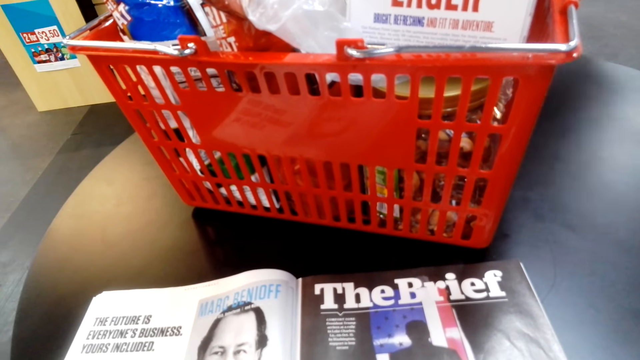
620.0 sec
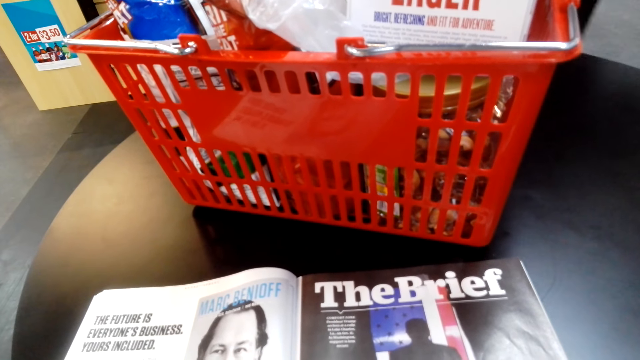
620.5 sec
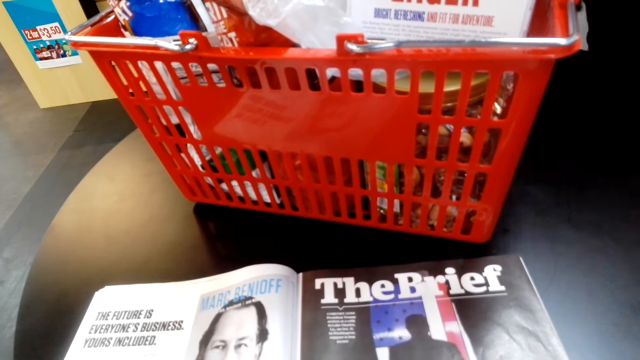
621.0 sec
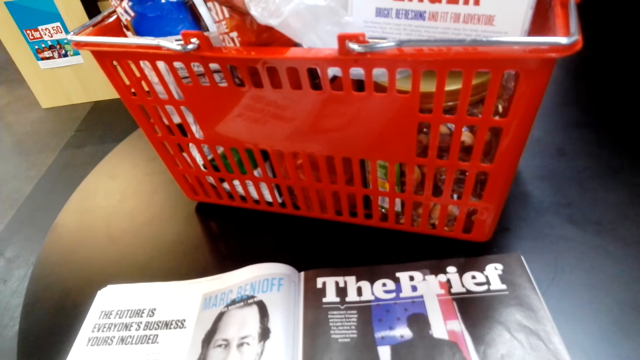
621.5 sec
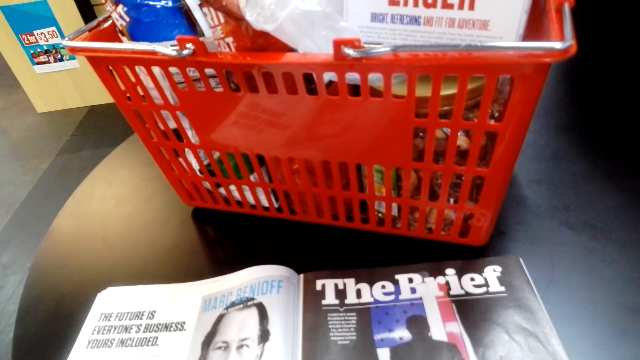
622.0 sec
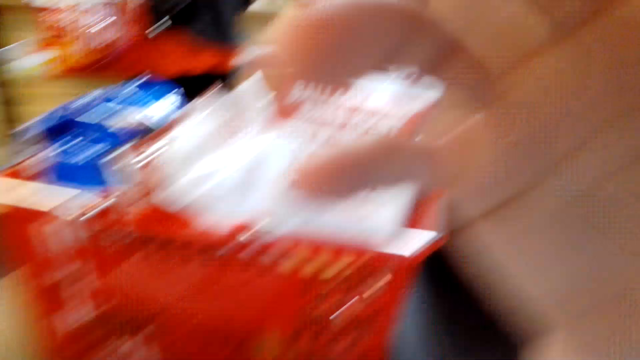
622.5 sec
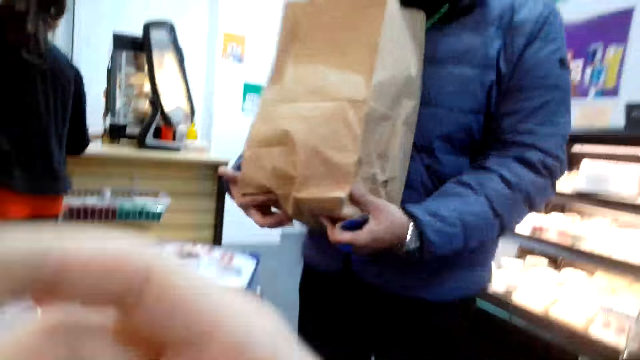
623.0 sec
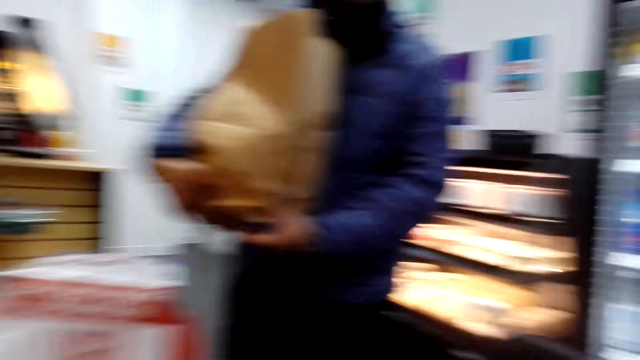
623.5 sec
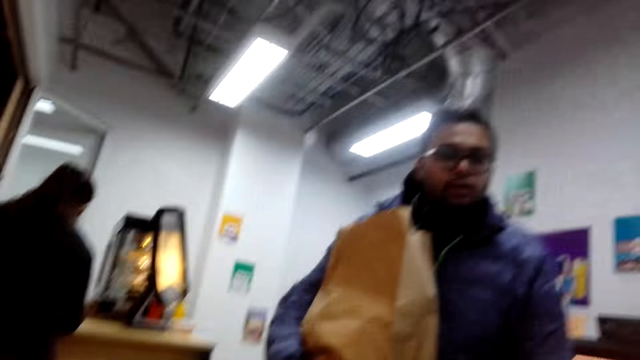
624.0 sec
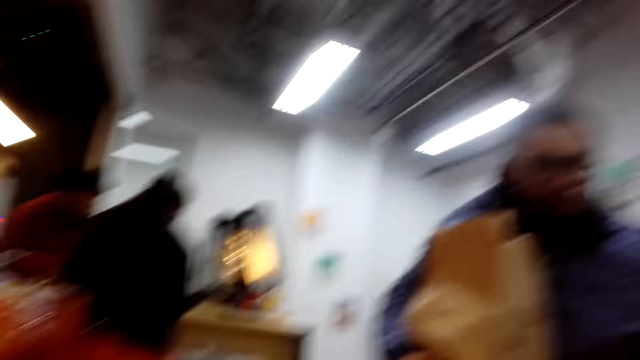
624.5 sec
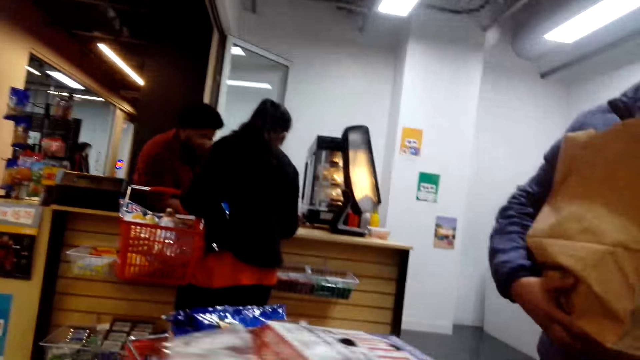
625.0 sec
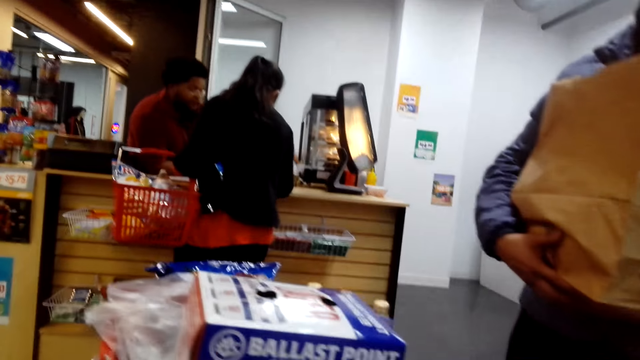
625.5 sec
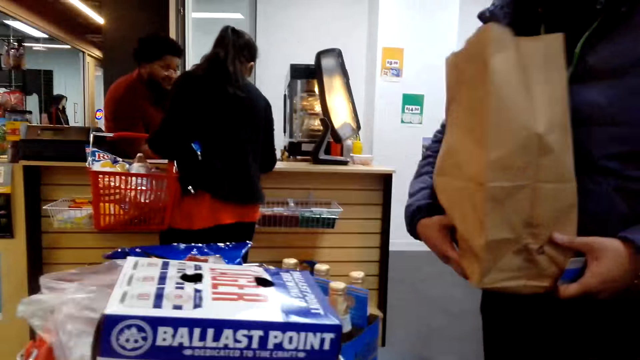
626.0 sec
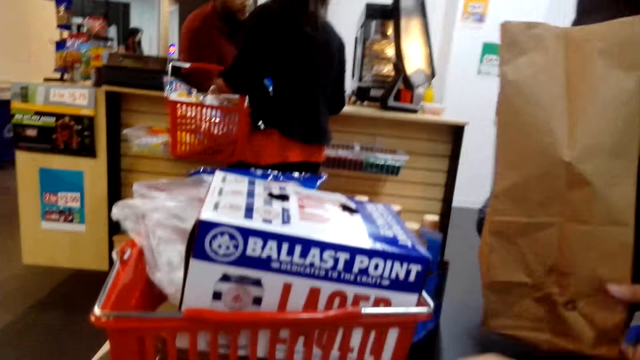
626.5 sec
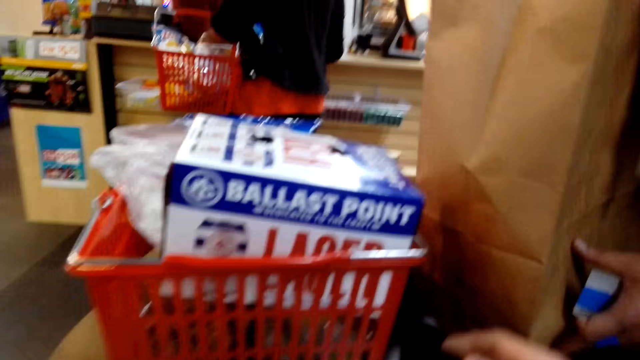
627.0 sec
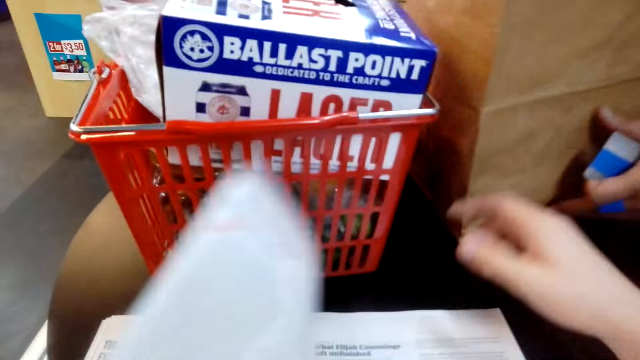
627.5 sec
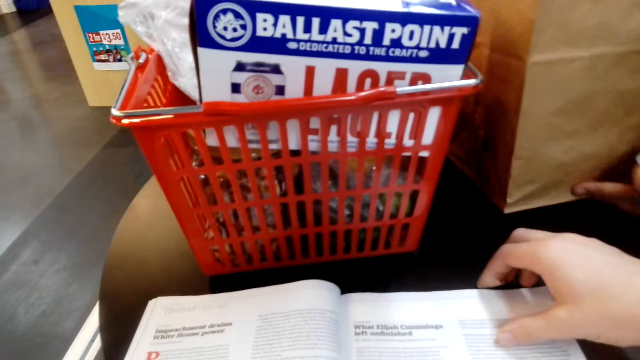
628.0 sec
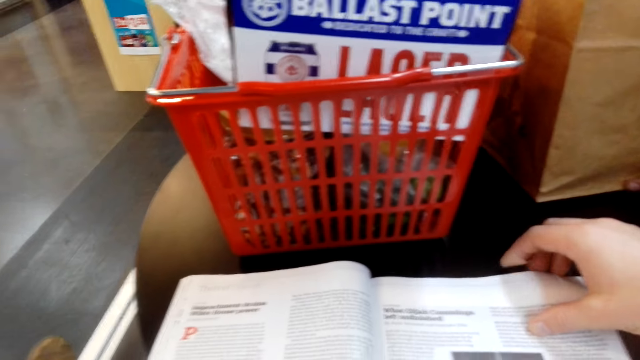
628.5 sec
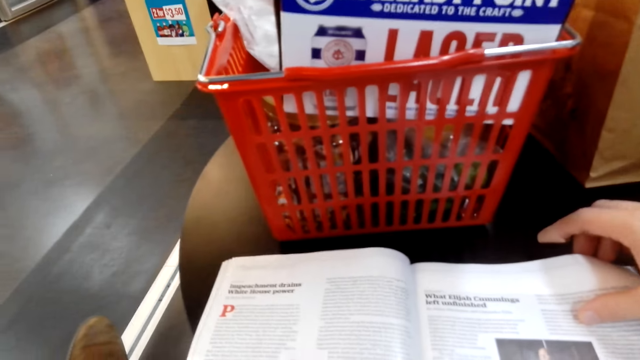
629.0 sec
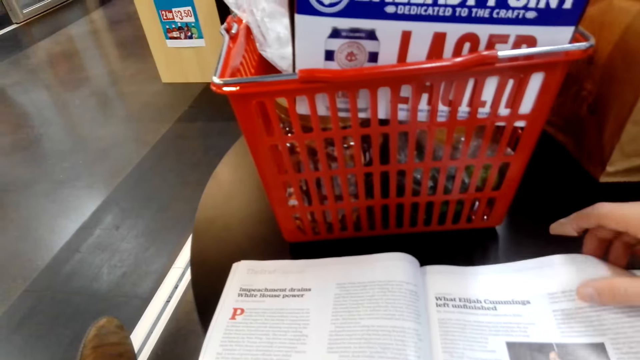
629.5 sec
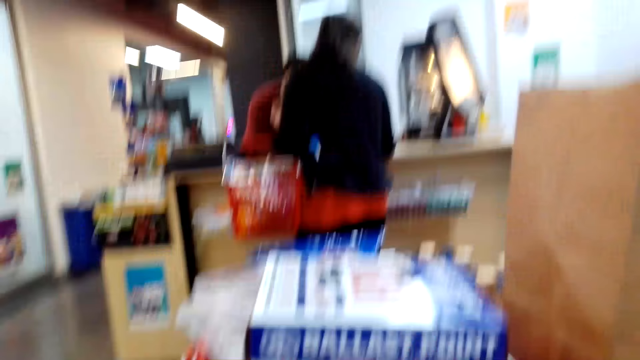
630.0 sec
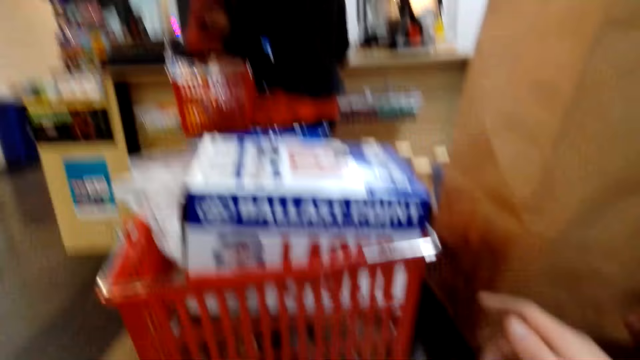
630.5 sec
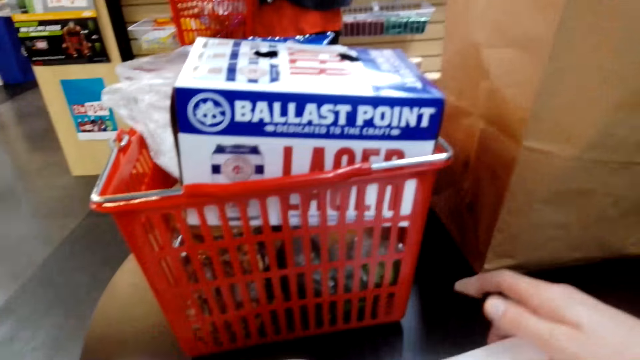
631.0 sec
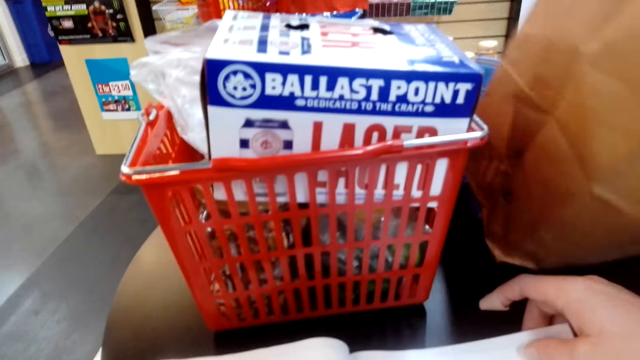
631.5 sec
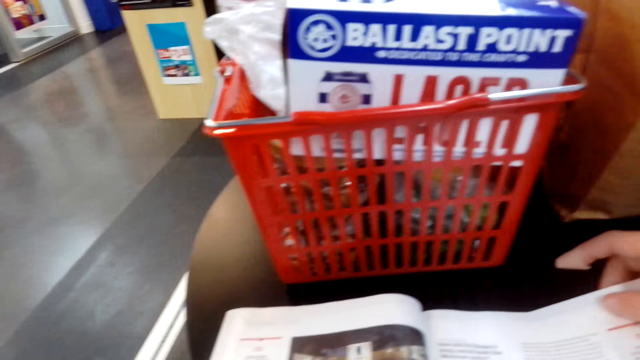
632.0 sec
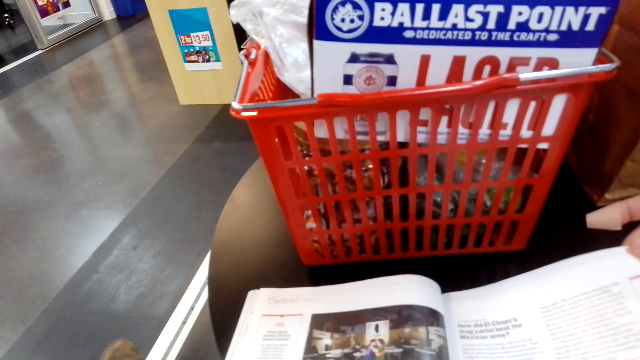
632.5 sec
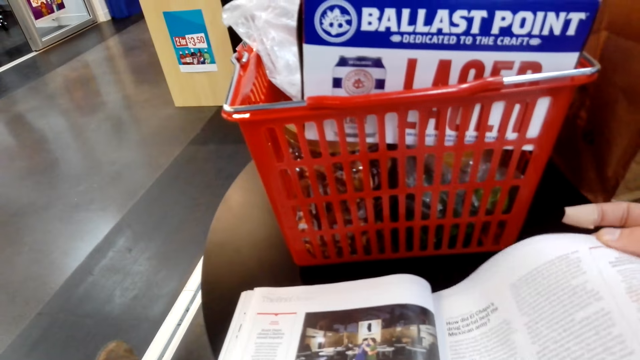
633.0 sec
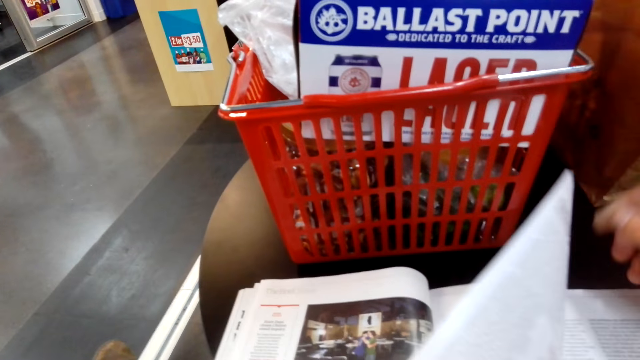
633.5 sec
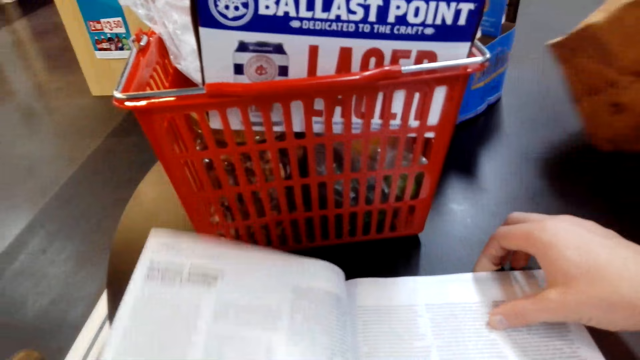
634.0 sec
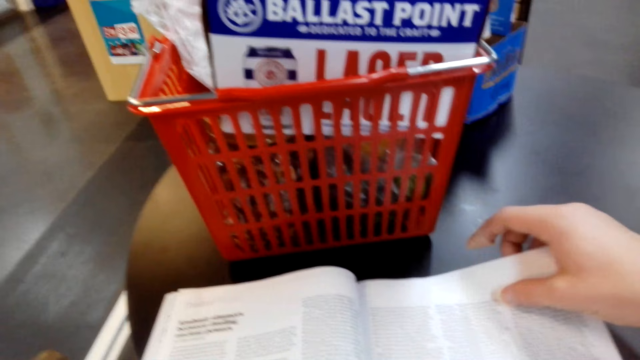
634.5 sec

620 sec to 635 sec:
A person holds a paper bag. The camera wearer talks to the person. They turn a page. The person puts the paper bag on the table. The camera wearer holds the pamphlet with the right hand. They read the magazine. They look around. They browse the magazine.

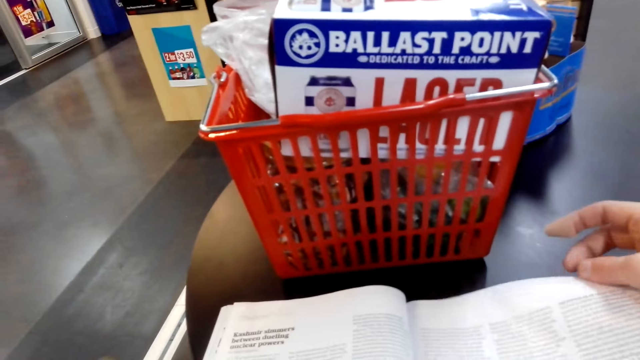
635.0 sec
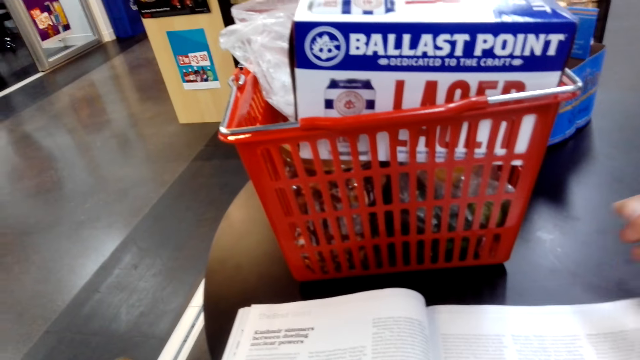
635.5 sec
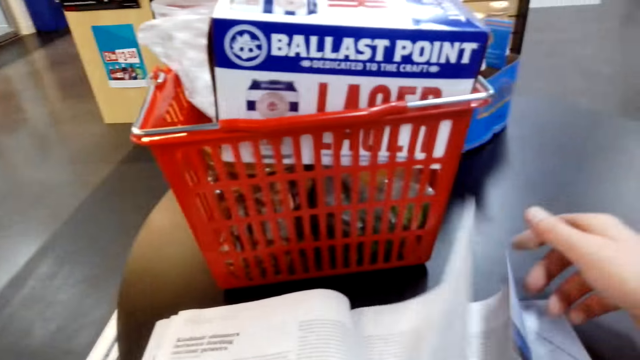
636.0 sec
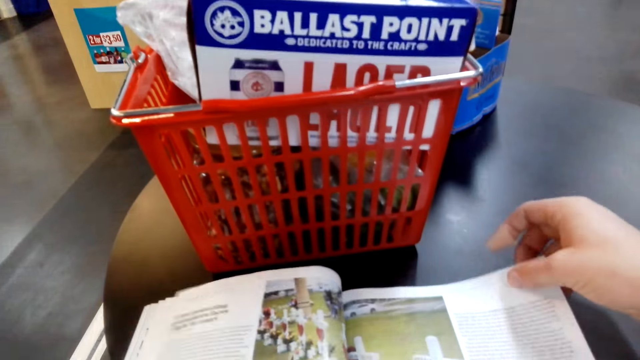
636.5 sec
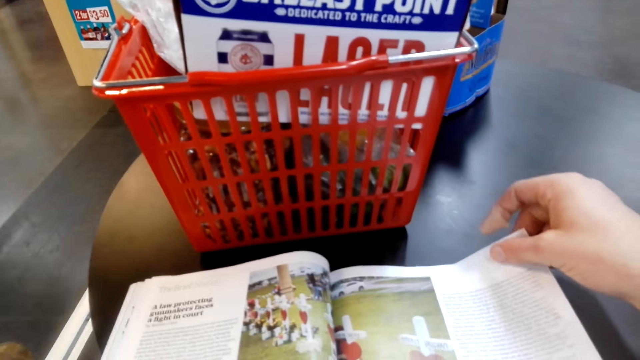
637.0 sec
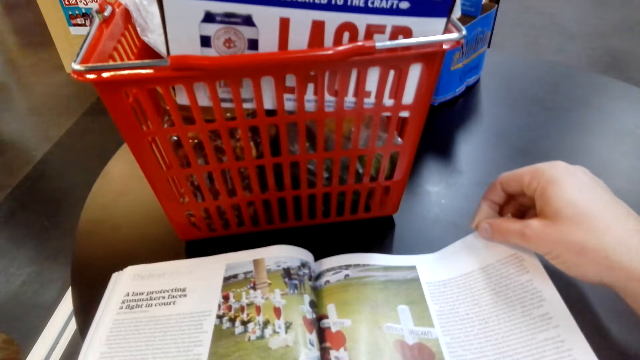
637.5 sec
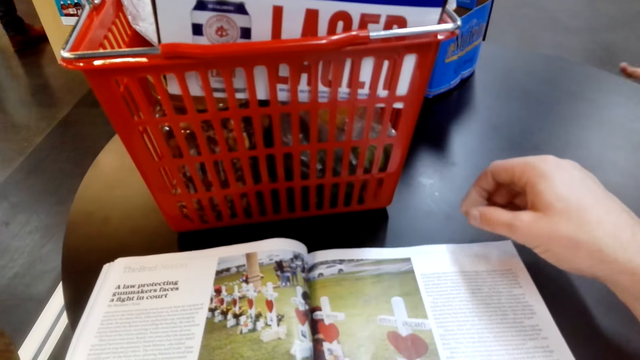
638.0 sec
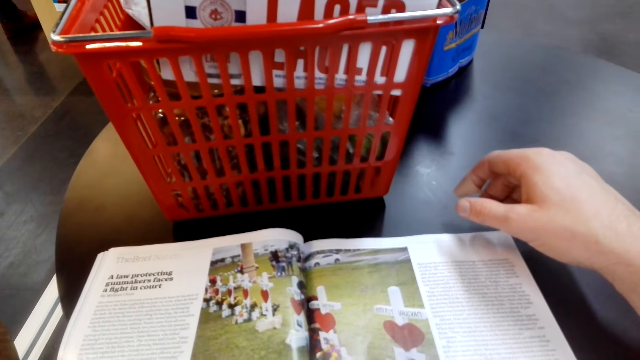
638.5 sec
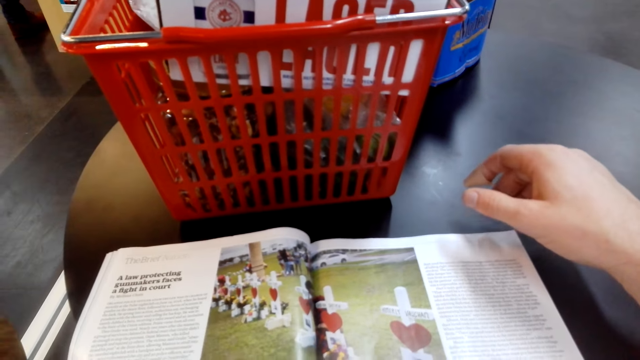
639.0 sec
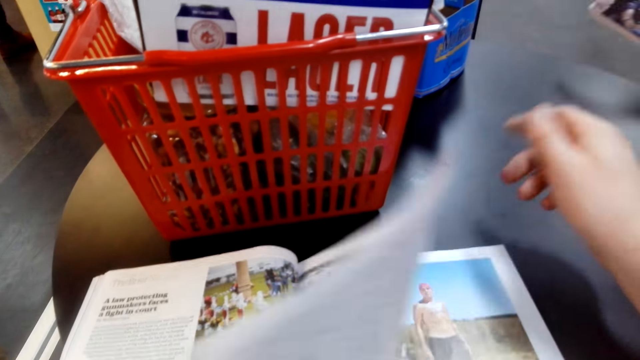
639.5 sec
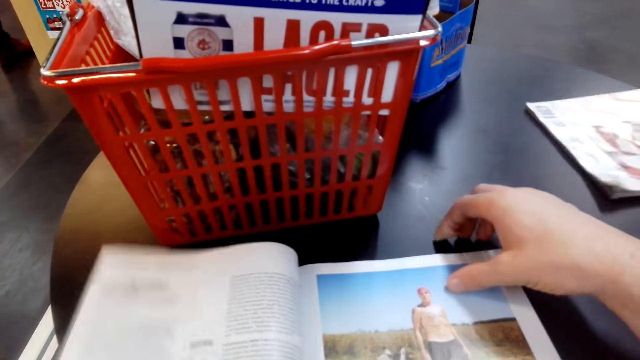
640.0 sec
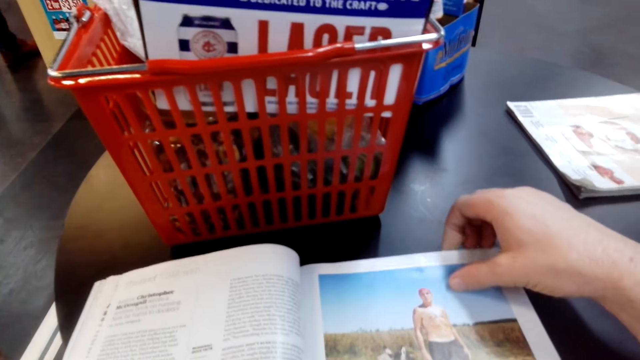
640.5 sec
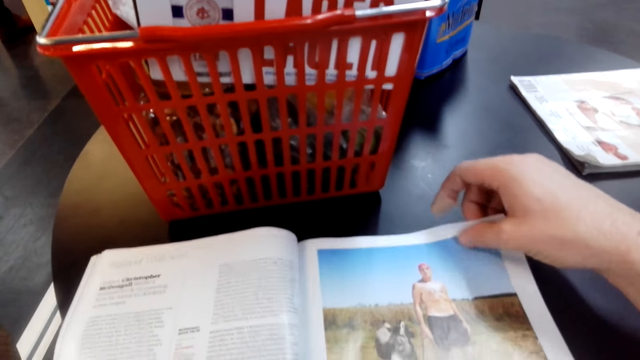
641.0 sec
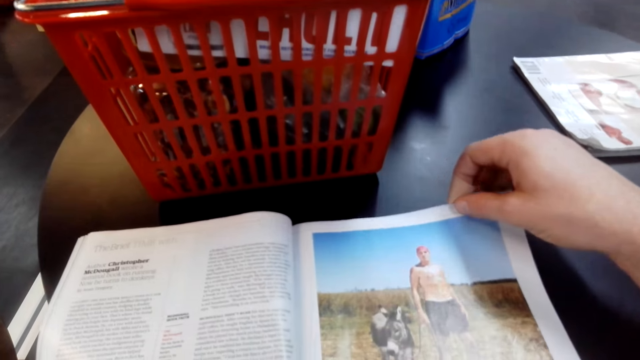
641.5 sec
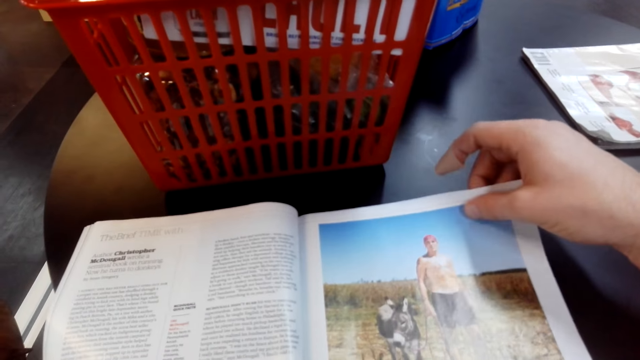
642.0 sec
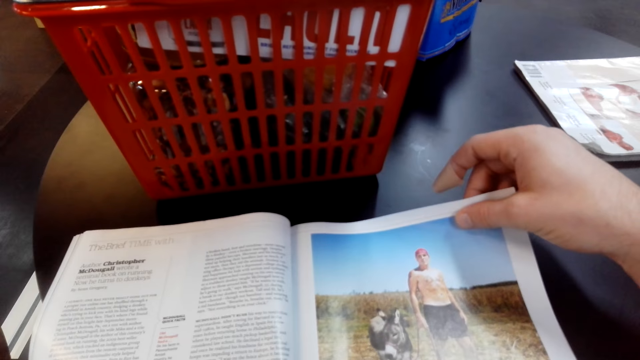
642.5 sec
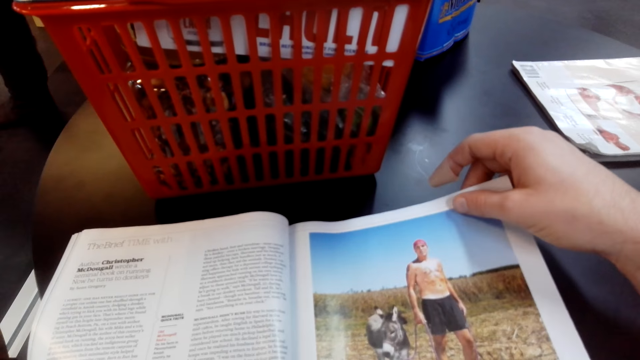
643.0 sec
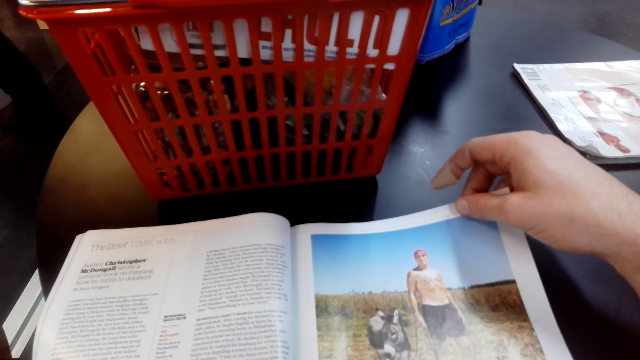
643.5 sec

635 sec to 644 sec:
The camera wearer flips the pages. They read the magazine.
